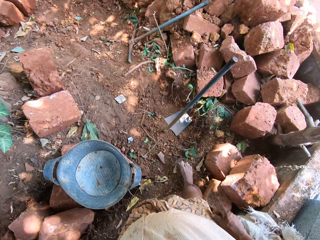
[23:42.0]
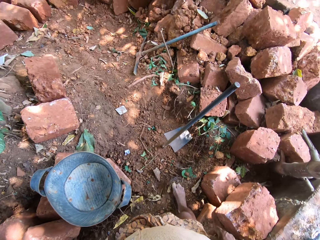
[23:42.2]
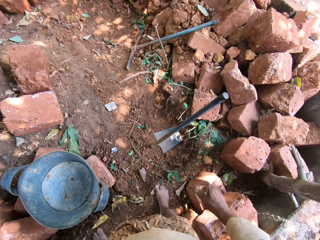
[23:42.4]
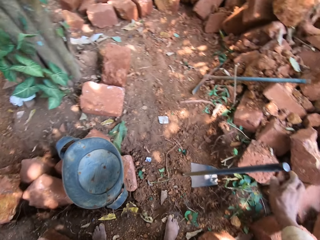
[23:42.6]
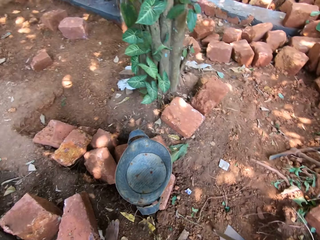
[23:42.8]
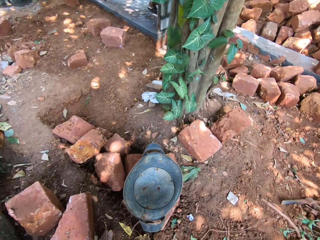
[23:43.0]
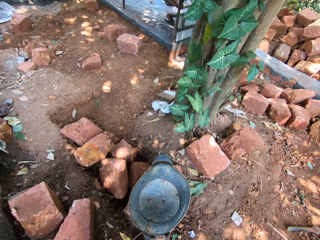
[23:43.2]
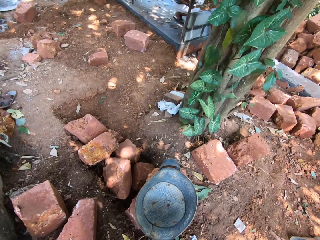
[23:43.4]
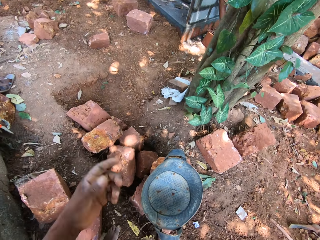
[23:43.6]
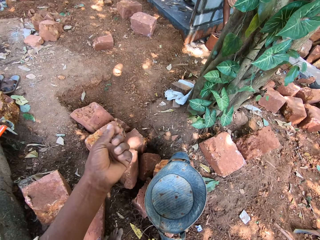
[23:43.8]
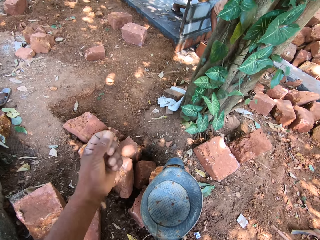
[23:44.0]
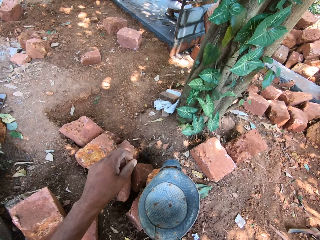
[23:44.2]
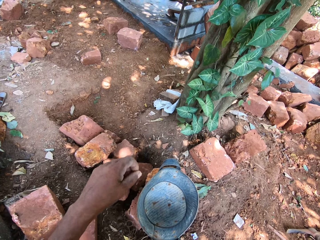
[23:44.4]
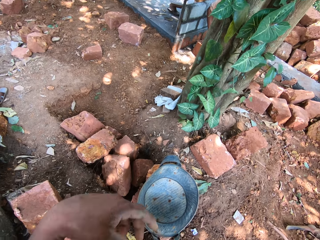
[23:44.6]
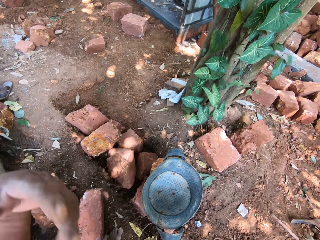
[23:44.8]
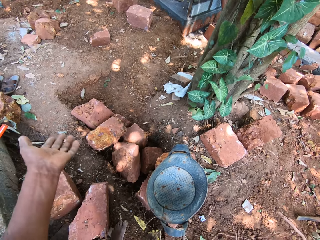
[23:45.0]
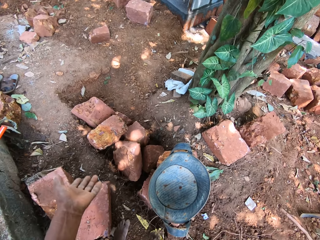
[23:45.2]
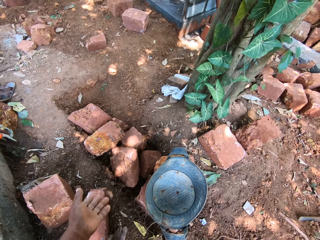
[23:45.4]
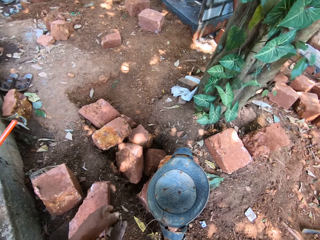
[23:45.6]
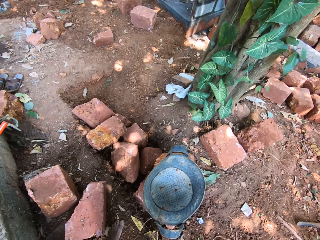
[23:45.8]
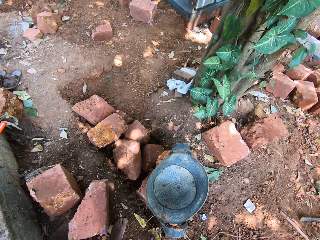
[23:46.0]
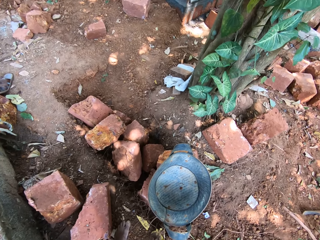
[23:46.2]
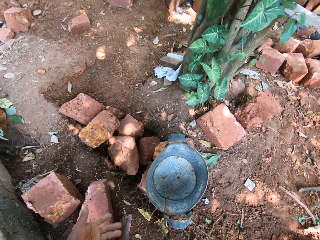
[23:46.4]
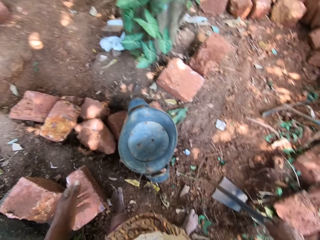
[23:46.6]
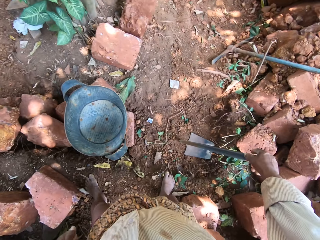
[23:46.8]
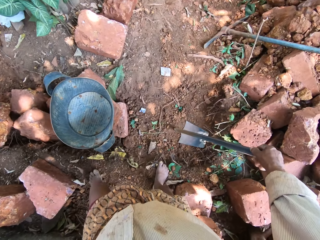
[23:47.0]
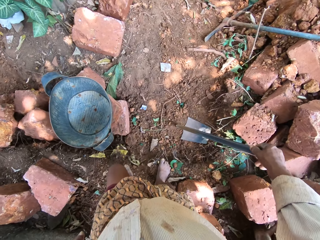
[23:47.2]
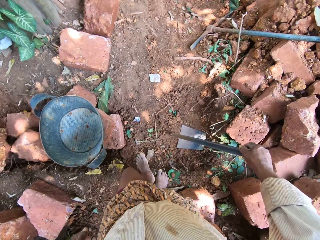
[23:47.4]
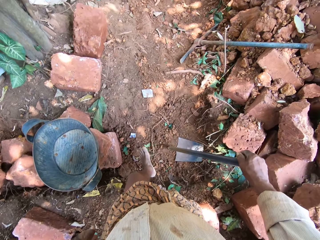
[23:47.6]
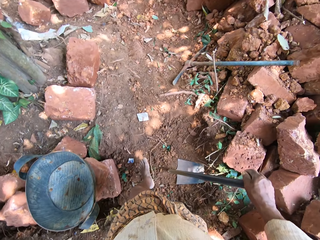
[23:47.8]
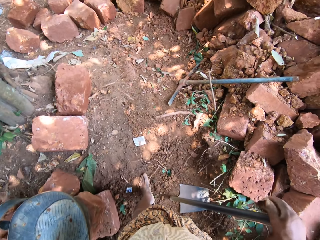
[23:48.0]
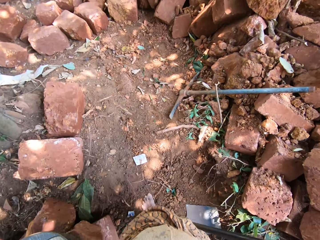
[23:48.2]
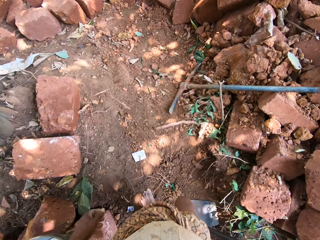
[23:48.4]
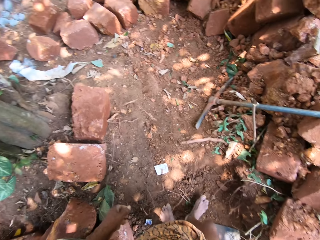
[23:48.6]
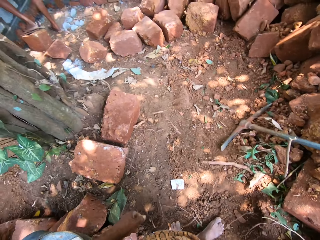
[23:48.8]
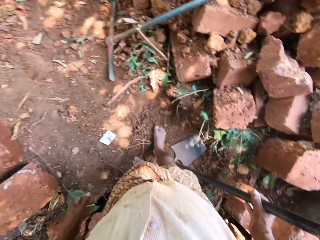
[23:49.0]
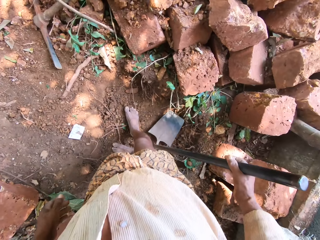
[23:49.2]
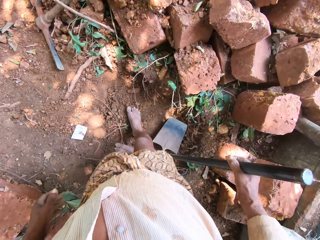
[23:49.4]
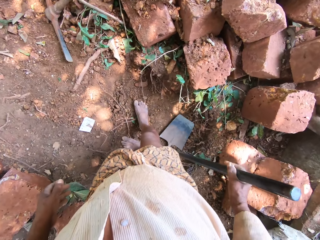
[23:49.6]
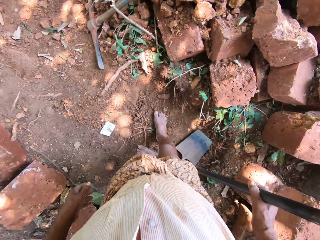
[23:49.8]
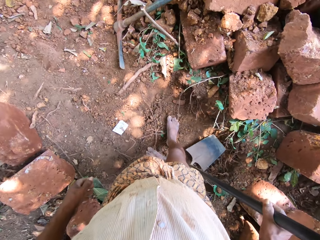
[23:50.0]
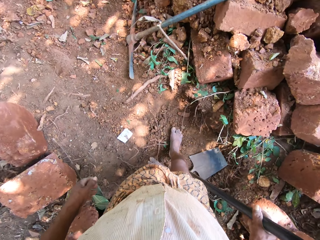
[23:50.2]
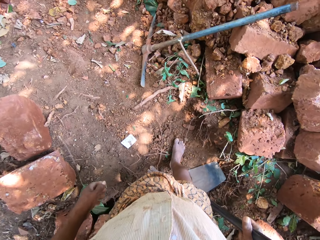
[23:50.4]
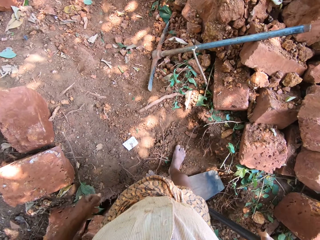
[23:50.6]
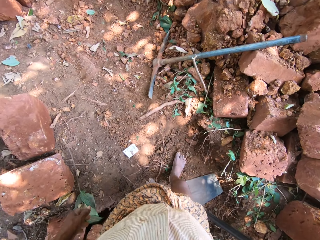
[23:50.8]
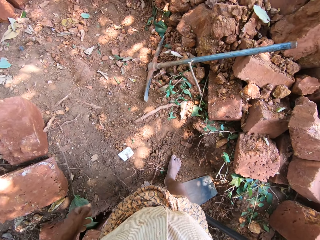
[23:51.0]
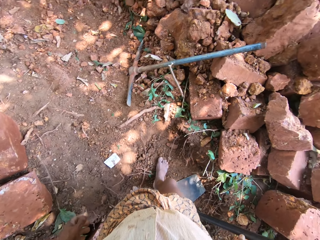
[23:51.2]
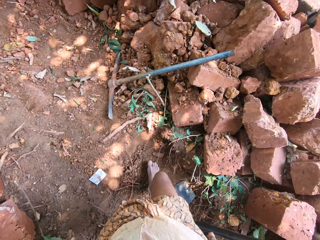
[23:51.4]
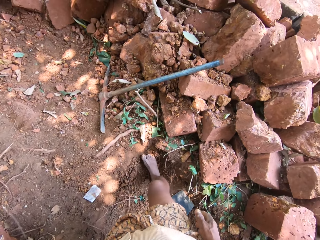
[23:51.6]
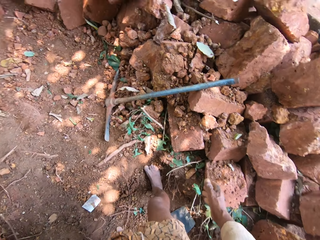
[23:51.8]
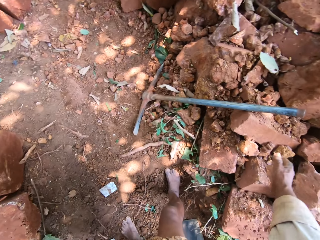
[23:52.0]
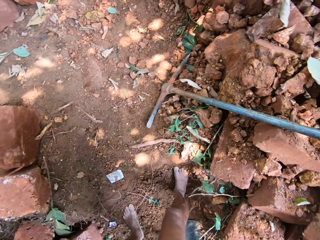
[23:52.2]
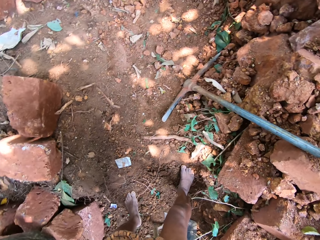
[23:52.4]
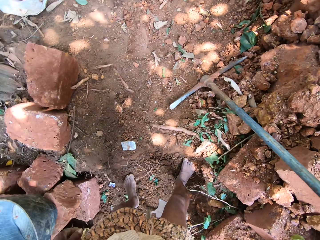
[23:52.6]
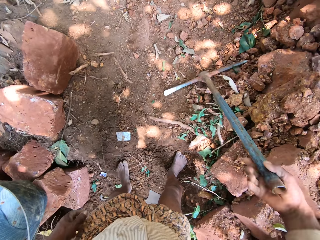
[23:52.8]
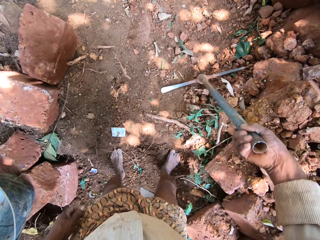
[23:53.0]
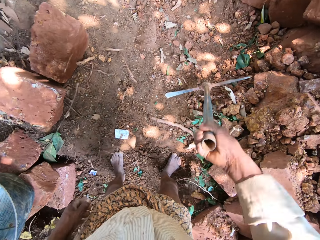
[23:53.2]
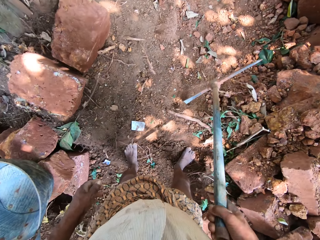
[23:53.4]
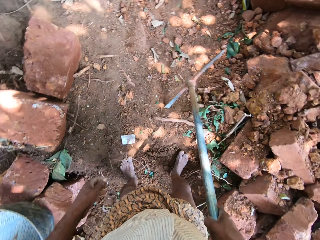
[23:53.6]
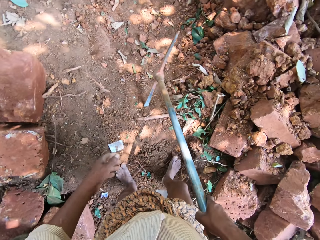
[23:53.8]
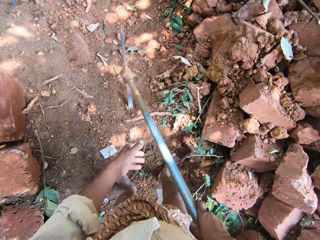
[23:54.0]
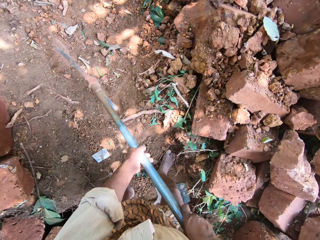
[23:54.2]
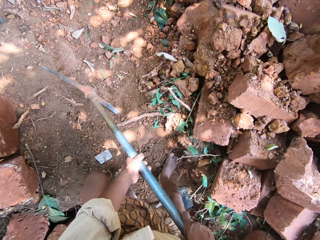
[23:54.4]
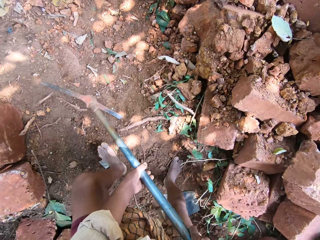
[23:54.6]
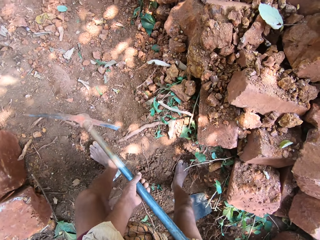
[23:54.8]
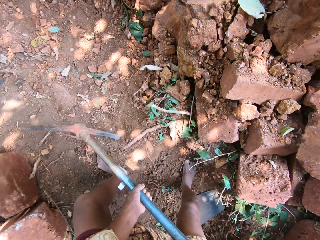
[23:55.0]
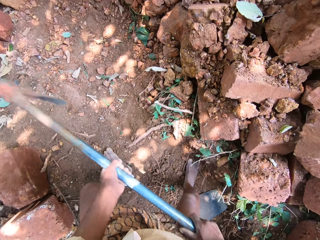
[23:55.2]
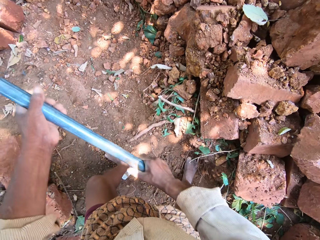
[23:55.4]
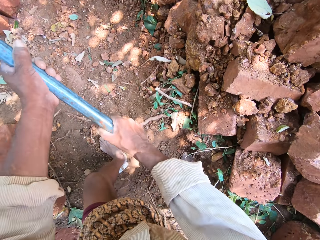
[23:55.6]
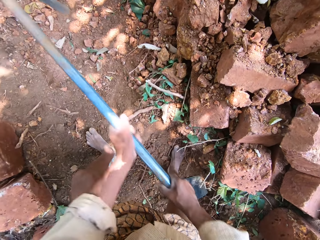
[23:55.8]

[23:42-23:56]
The camera wearer picks up the hoe. He turns towards a man and another man. He demonstrates to the first man and the other man with his left hand. He holds the hoe on the ground with his right hand. He speaks to the first man and the other man. He removes his right hand from the hoe on the ground. He picks up the pickaxe. He holds the pickaxe or digger on the ground with his right hand. He holds the digger on the ground with both hands.

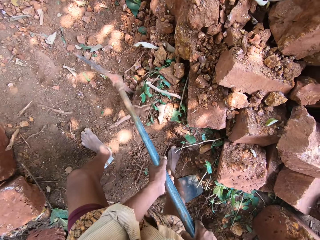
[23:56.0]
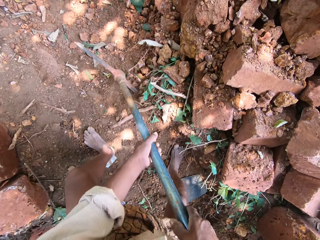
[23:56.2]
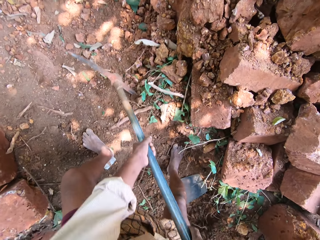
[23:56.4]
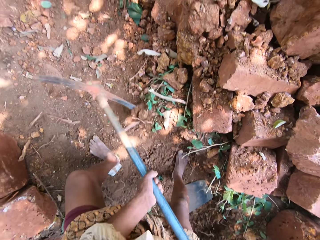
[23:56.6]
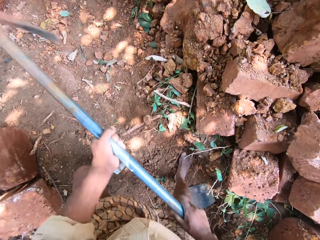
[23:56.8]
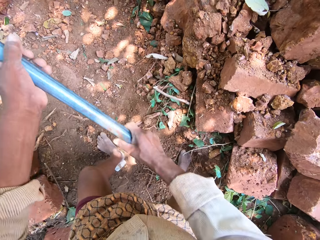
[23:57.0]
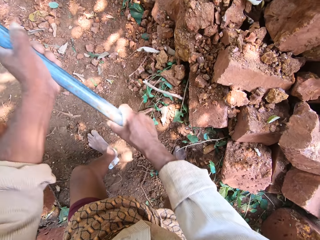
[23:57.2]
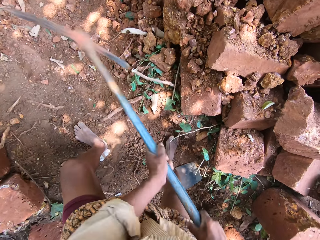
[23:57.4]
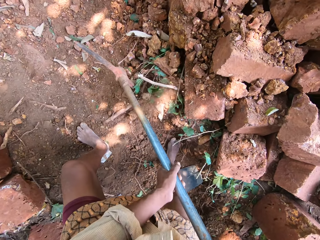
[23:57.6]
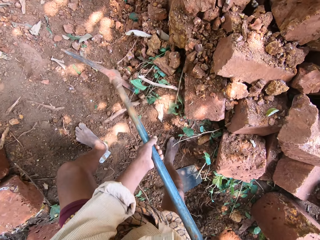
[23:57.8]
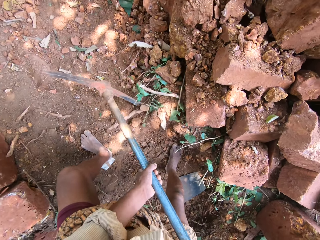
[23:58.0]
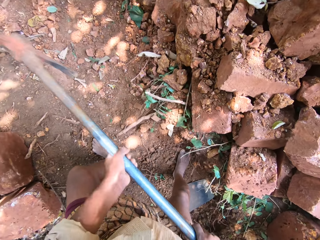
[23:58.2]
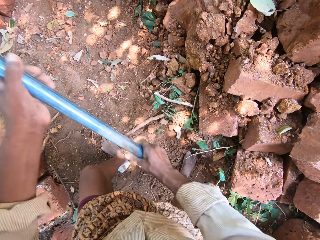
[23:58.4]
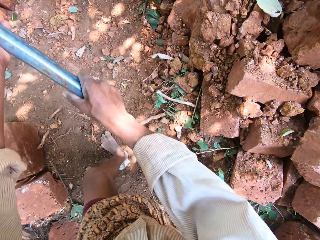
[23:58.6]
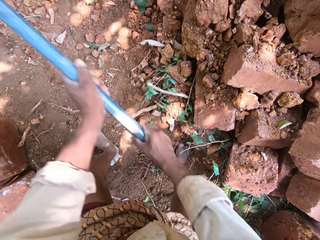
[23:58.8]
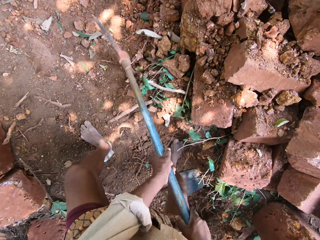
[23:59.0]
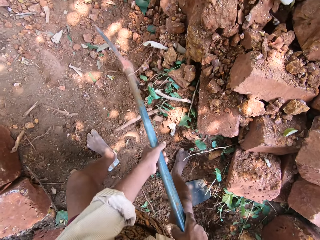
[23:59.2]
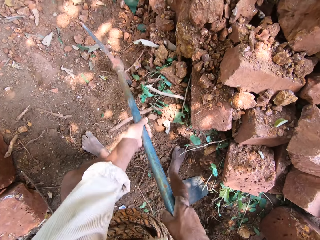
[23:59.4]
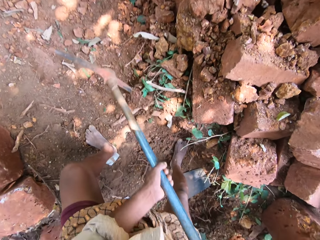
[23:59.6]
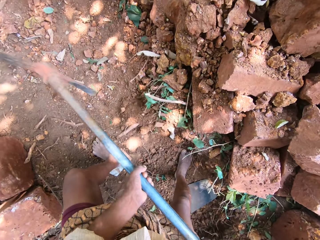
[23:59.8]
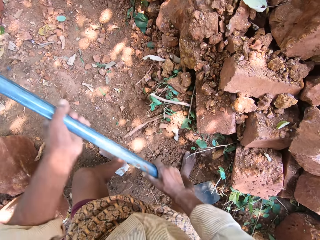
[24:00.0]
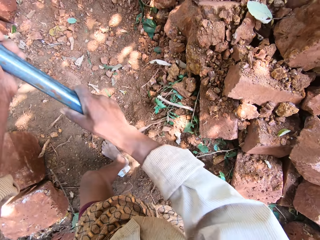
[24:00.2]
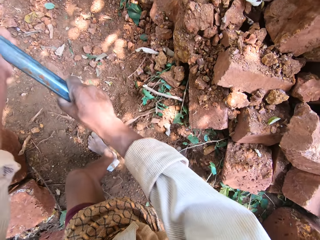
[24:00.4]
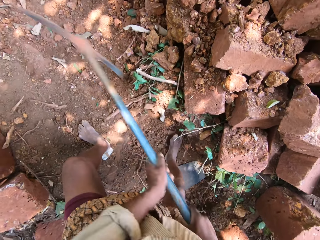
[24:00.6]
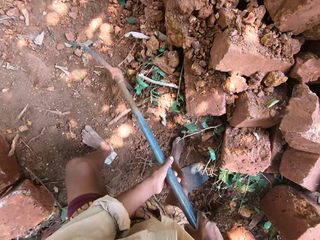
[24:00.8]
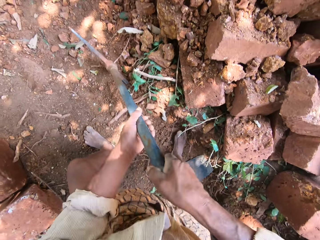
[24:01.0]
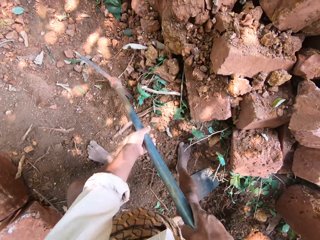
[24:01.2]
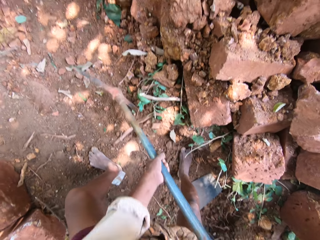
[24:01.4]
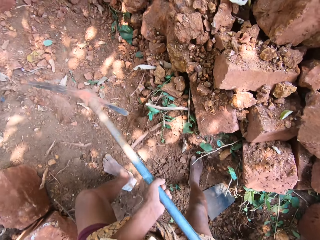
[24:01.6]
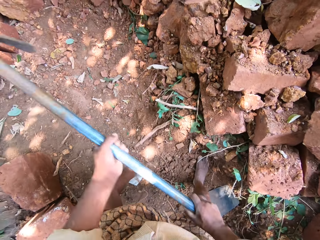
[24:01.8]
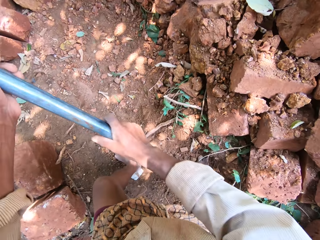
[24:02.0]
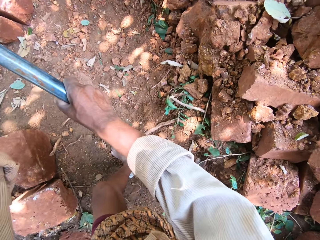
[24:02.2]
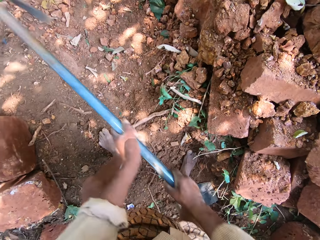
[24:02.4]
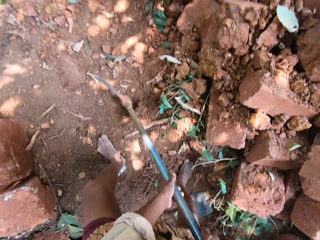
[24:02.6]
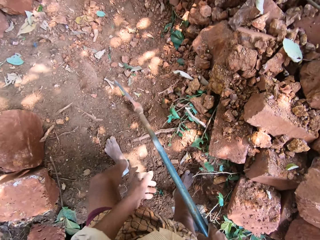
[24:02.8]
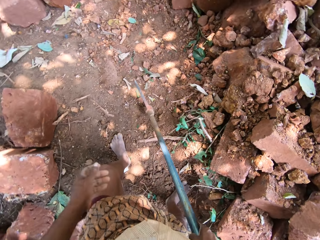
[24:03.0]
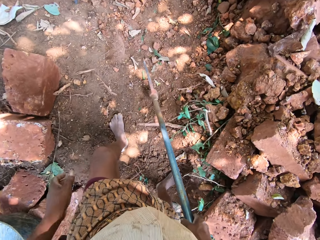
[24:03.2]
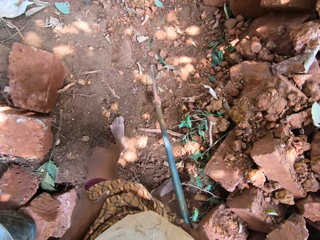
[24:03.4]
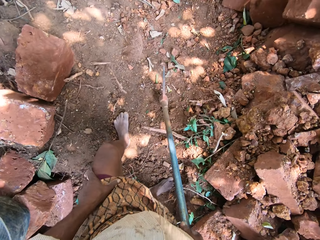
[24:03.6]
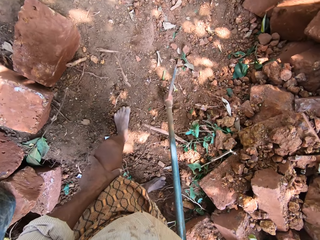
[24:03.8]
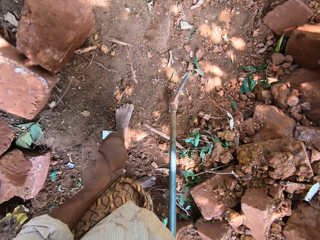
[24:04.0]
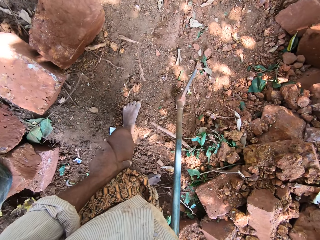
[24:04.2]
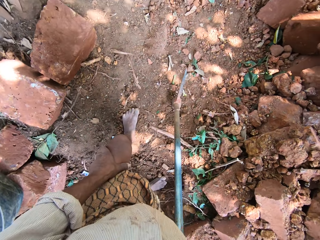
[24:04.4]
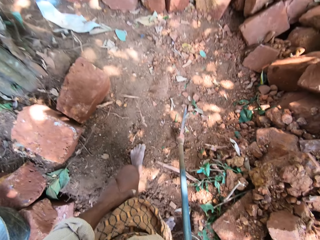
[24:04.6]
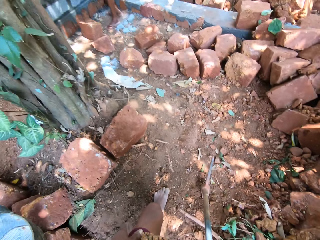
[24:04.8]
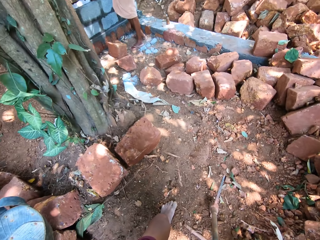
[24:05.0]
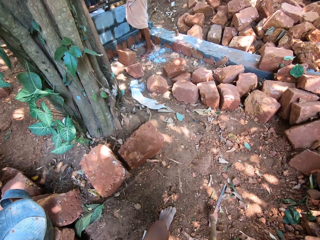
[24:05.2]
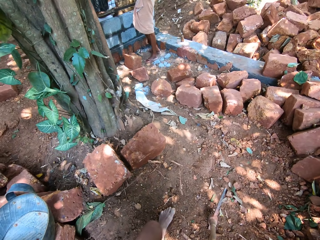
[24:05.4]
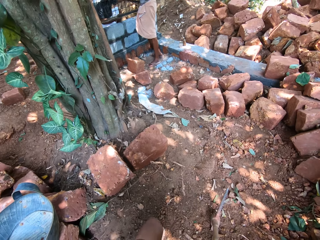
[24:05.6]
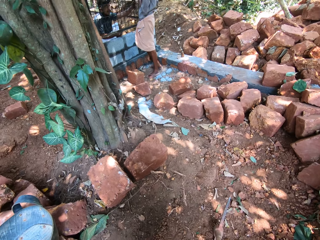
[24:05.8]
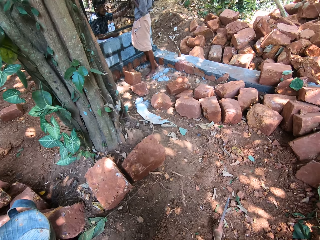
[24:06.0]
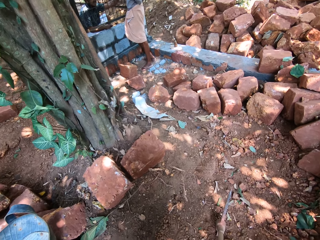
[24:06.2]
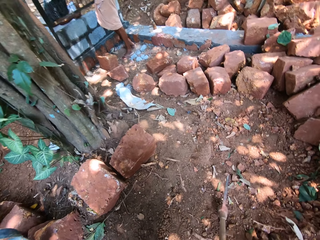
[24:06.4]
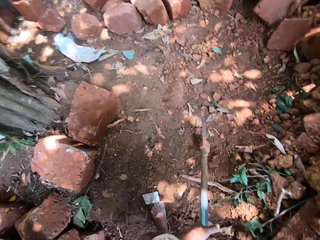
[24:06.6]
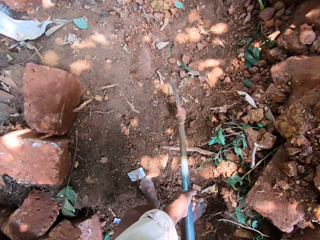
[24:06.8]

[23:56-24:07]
A man speaks to another man and the camera wearer. The camera wearer digs the ground with the digger in both hands. He digs the ground with the digger in both hands repeatedly. He speaks to the first man and the other man. He digs the ground with the digger in both hands. He speaks to the first man and the other man. He digs the ground with the digger in both hands. He removes his left hand from the digger in his right hand. He places his left hand on his left lap. He holds his left leg with his left hand. He turns towards the first man and the other man. He speaks to the first man and the other man.
